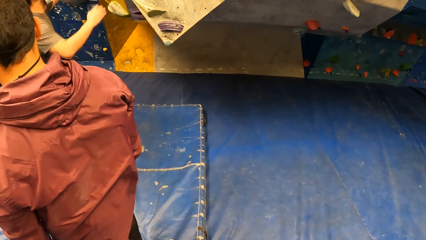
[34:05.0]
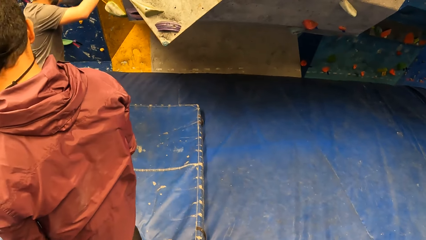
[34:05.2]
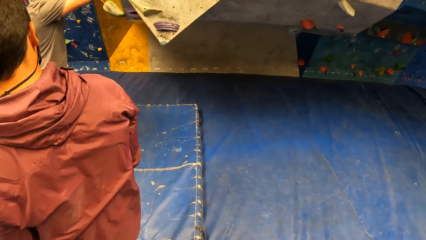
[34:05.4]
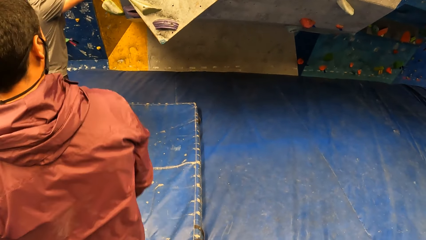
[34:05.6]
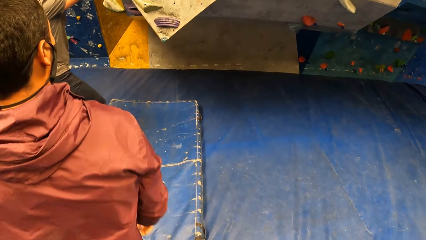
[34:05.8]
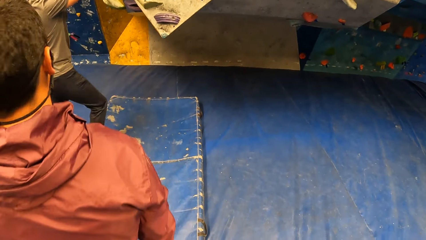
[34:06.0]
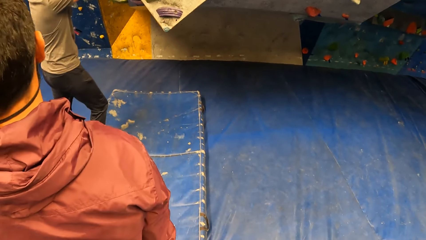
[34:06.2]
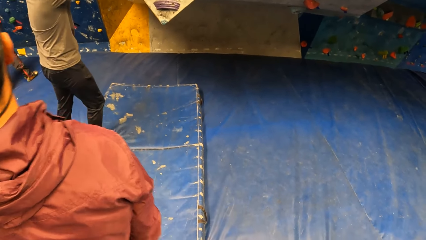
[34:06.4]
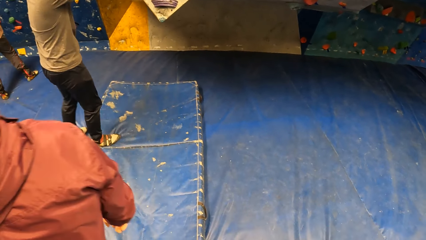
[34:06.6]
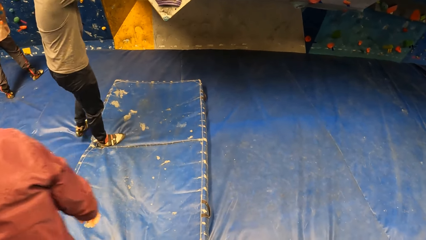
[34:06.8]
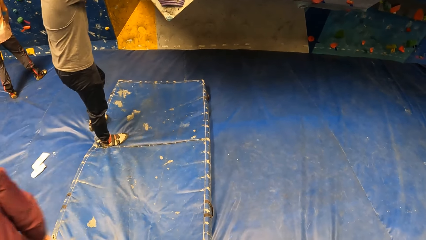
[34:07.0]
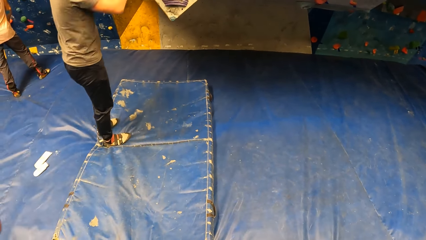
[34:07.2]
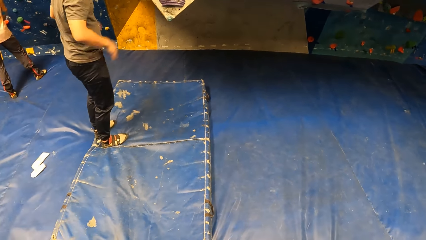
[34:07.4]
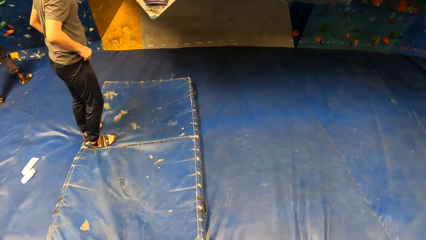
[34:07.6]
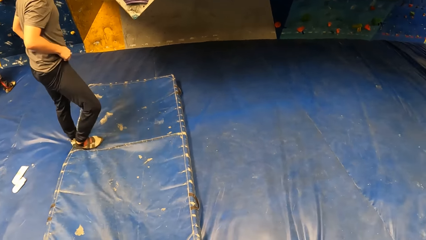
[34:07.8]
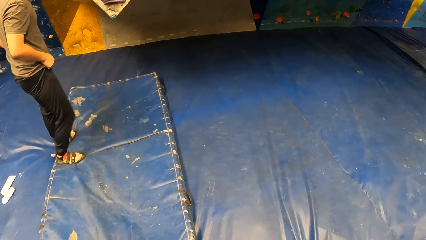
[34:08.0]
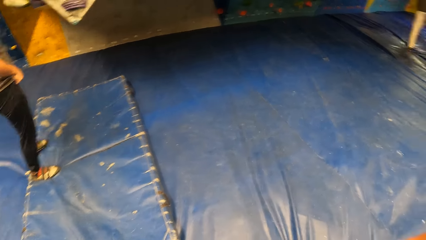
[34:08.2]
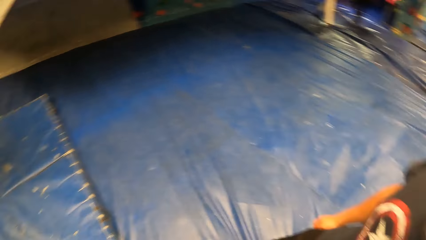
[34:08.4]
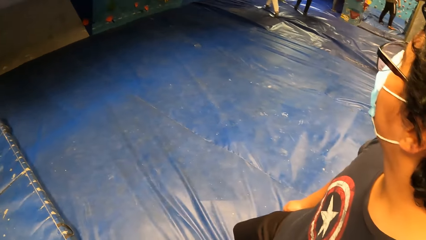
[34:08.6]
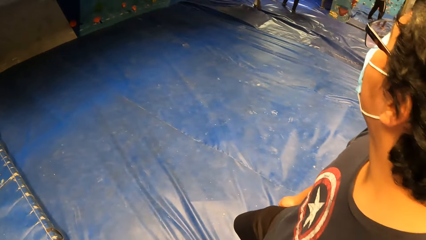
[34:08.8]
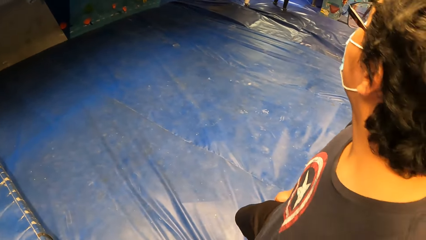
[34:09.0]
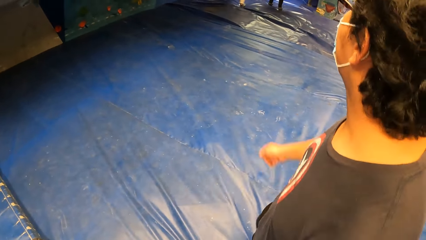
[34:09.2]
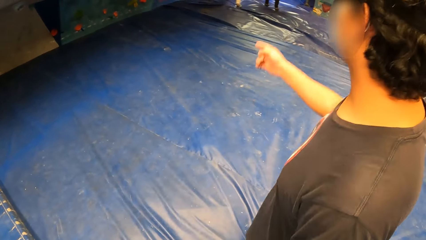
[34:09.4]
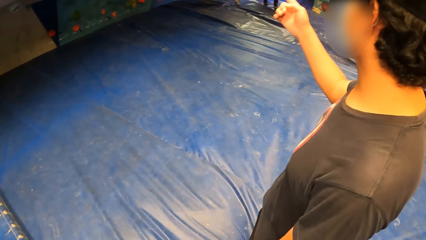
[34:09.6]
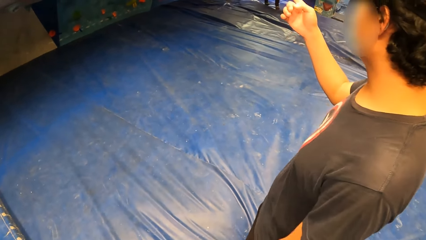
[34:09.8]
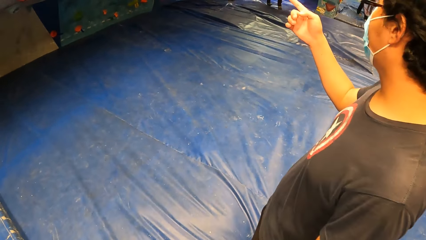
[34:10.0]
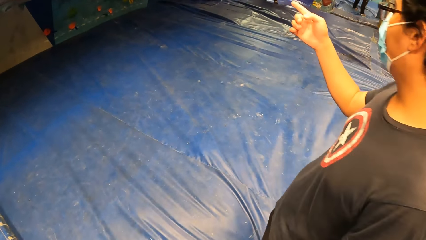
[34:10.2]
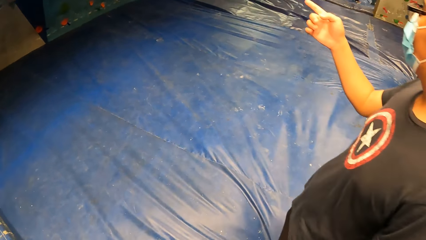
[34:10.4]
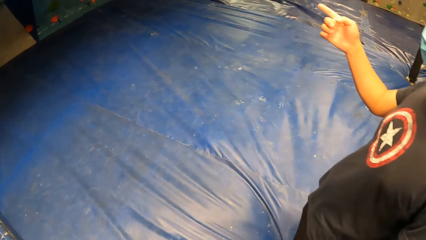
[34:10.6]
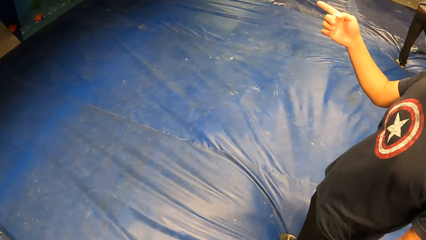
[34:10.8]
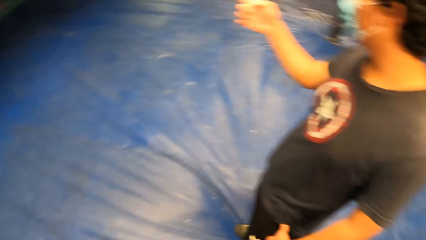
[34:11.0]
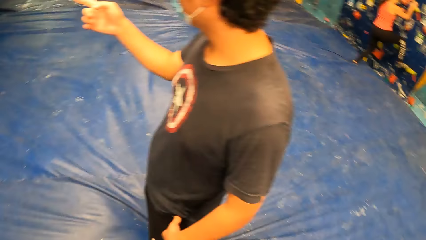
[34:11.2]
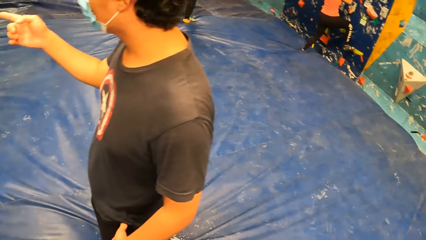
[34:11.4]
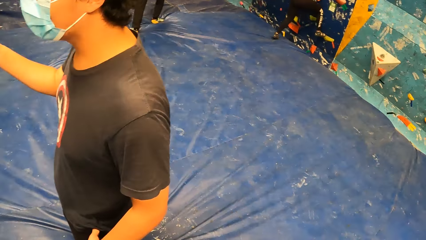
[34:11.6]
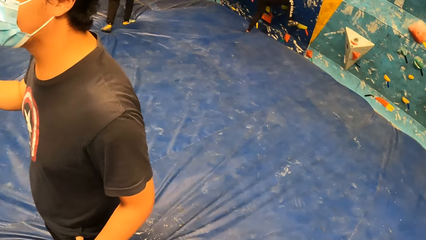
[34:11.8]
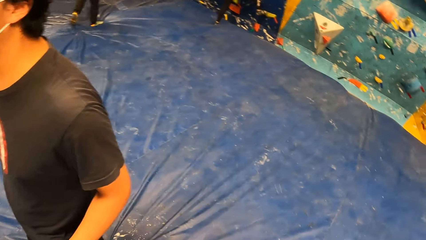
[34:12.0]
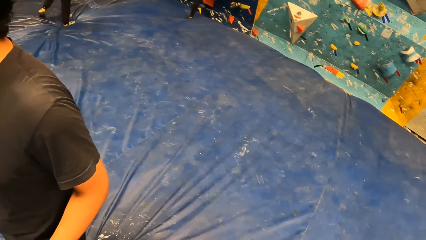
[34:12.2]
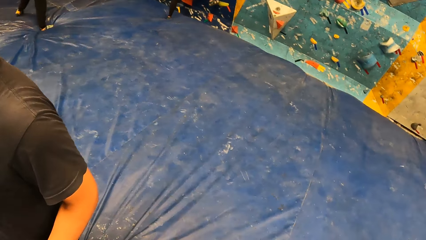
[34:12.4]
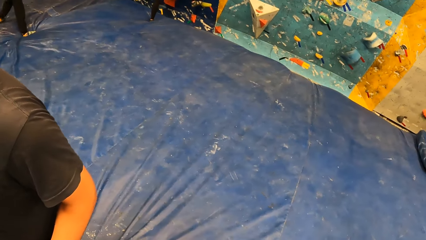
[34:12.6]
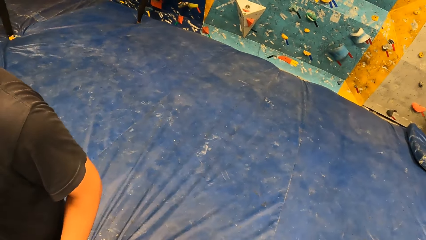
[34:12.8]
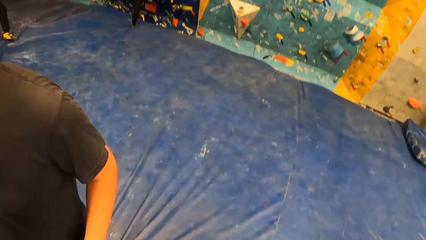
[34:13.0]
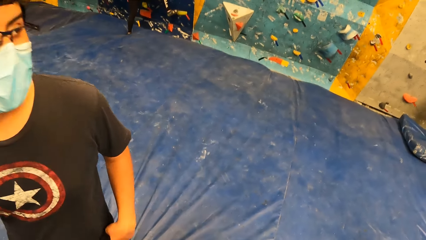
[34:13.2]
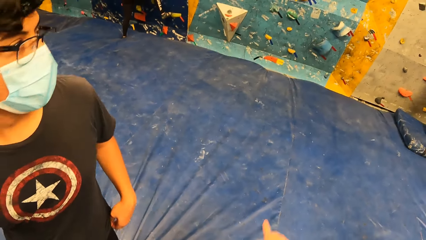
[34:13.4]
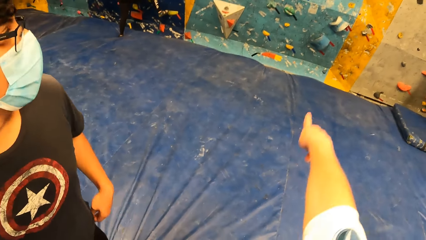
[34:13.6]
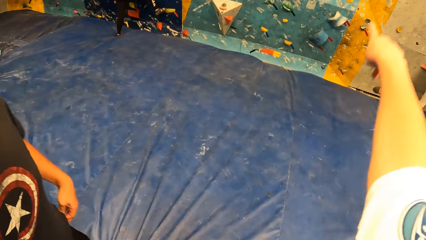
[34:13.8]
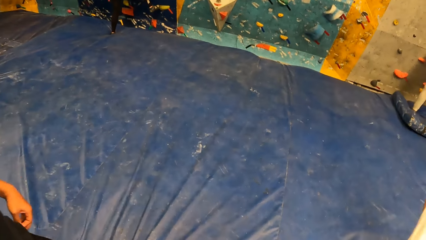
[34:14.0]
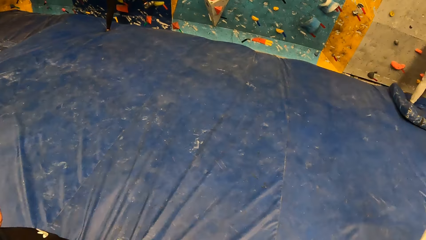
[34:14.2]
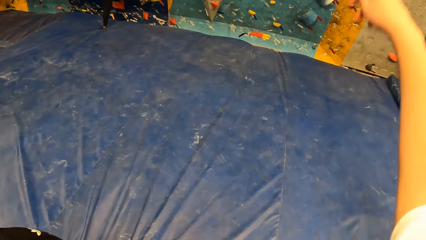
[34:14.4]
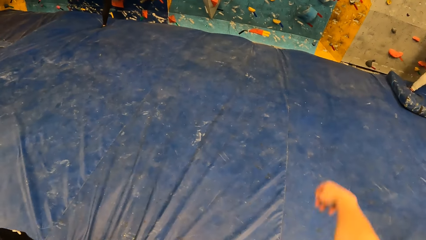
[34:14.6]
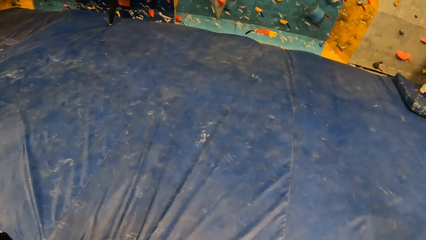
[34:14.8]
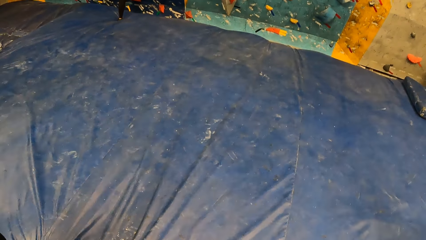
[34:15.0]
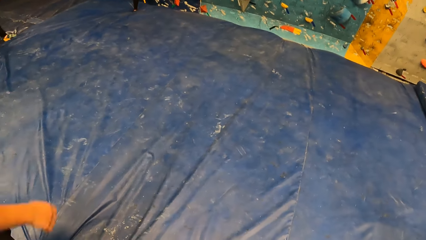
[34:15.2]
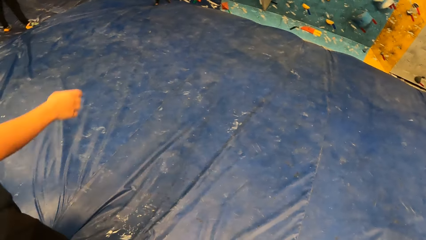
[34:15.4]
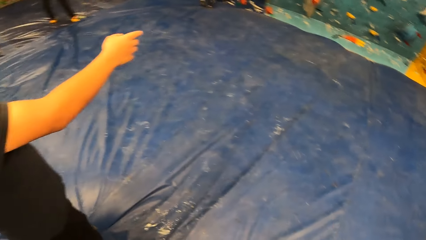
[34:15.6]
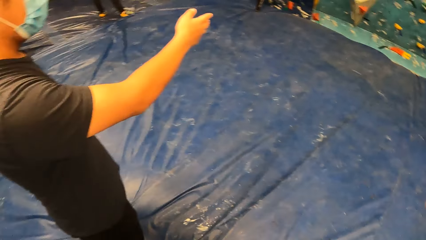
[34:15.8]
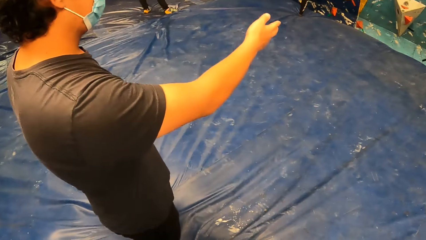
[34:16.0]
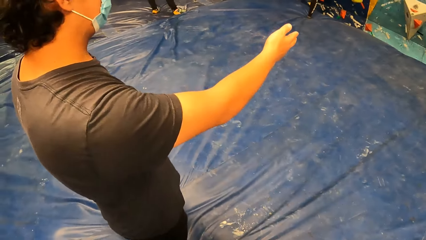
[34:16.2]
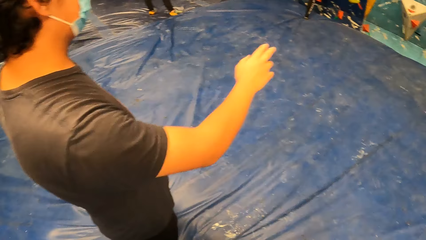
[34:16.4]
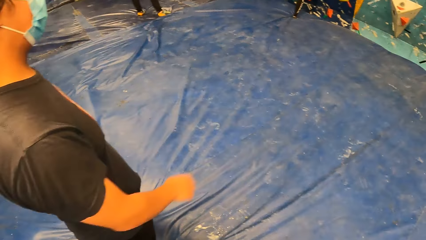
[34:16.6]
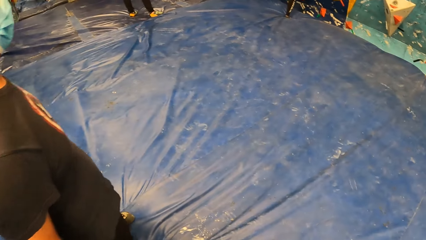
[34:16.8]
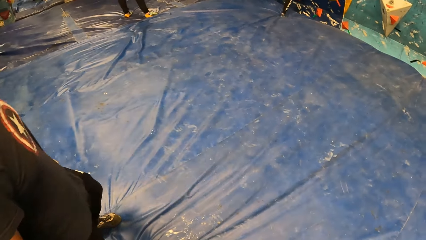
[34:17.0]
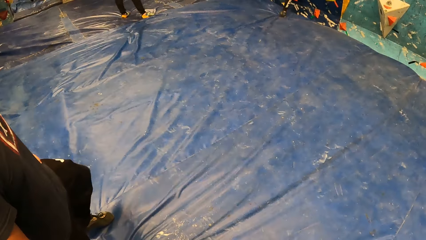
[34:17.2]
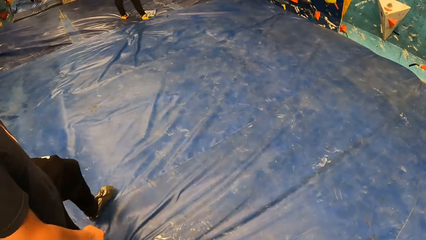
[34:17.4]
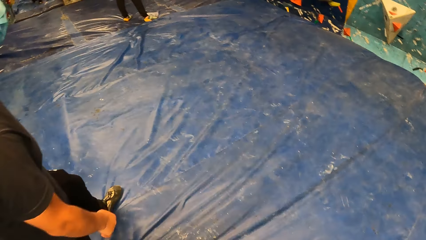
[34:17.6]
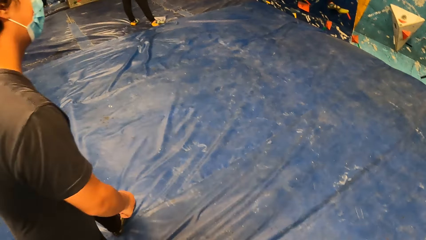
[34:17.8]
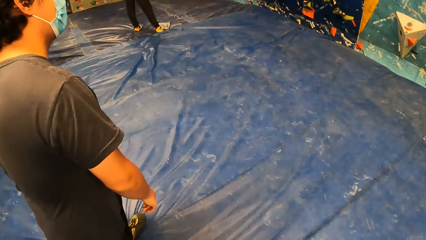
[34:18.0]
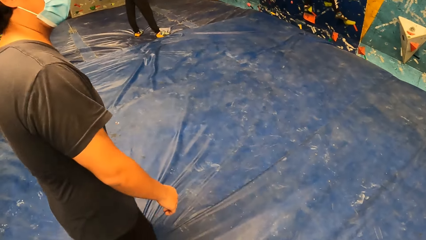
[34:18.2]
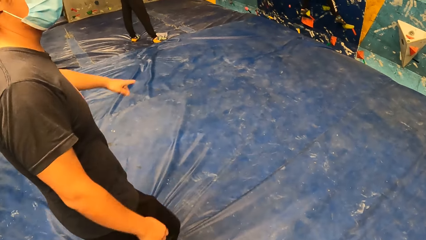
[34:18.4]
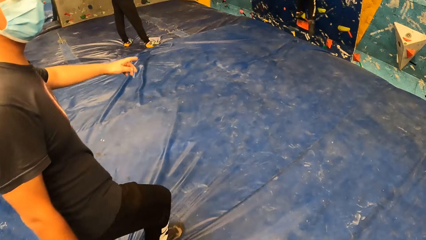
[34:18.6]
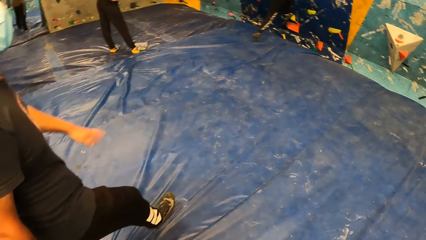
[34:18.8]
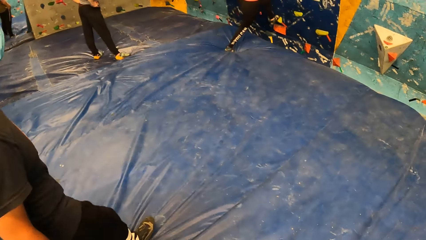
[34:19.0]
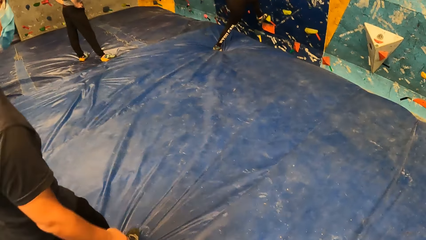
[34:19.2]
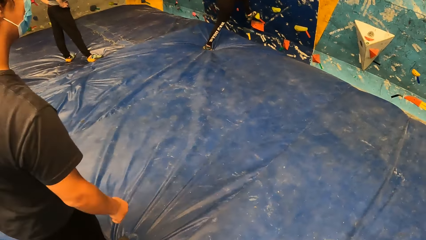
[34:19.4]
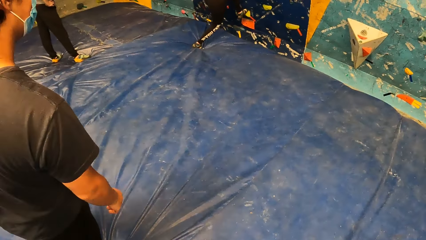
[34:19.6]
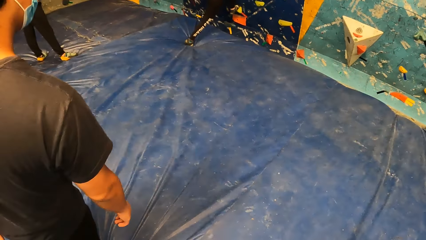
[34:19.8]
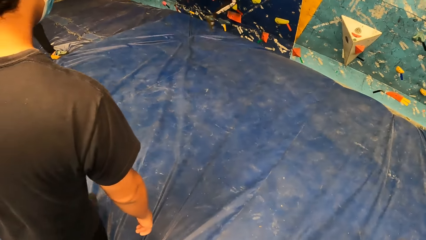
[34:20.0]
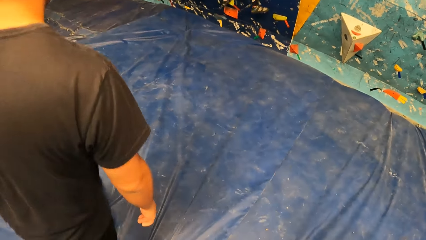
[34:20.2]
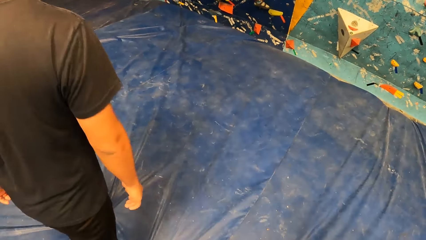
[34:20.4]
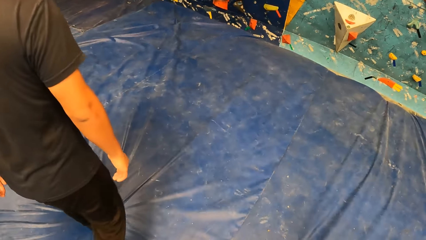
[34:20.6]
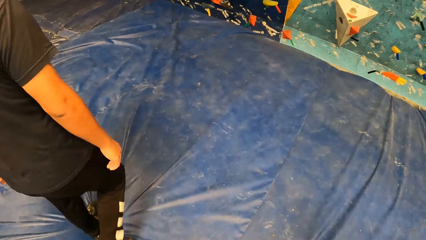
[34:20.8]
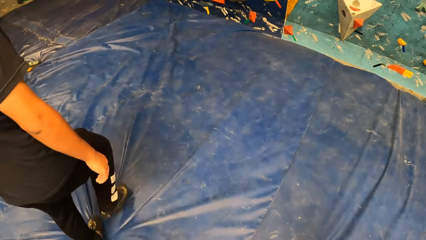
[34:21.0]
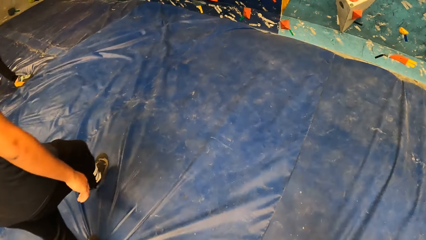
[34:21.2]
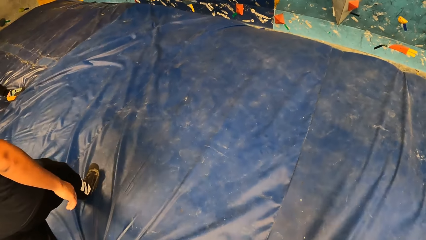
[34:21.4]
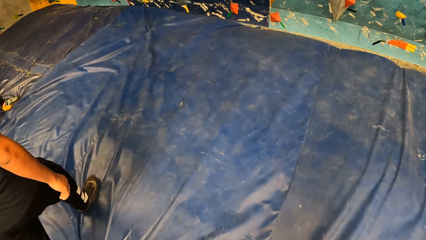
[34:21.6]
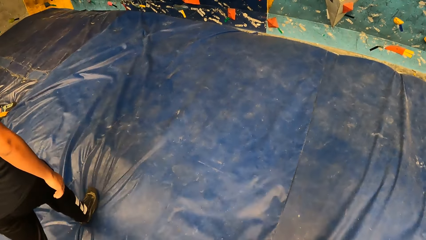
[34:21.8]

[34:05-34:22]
A man adjusts his clothes with both hands. Another man points at the bouldering wall with his right hand. The camera wearer points at the wall. The other man points at the bouldering wall with his right hand again. He walks towards the bouldering wall. A woman puts her right leg on the crash pad. The camera wearer walks towards the wall. The woman climbs the bouldering wall.
